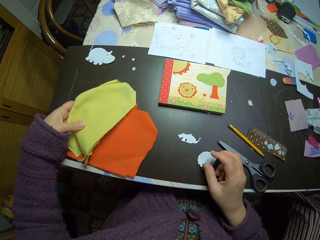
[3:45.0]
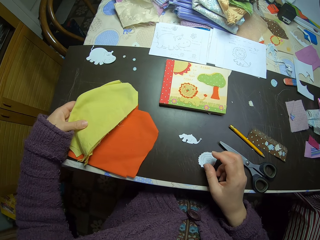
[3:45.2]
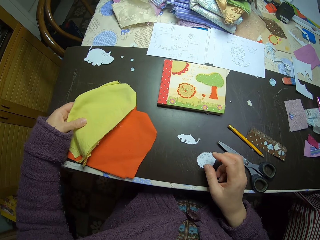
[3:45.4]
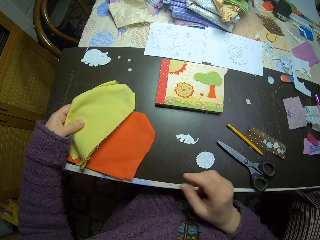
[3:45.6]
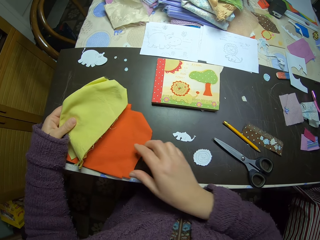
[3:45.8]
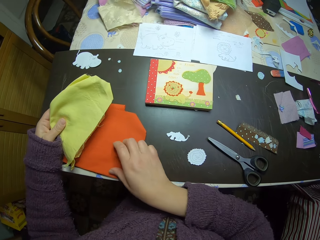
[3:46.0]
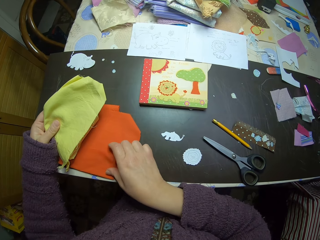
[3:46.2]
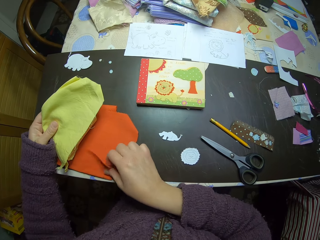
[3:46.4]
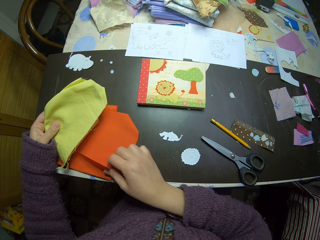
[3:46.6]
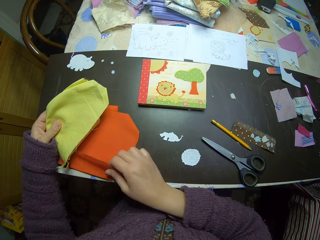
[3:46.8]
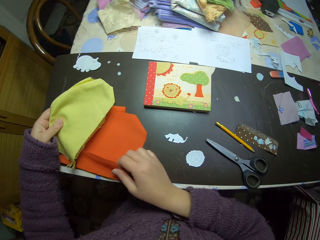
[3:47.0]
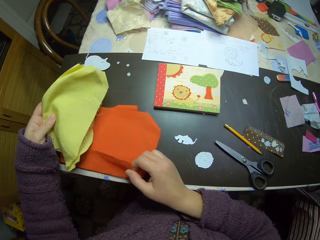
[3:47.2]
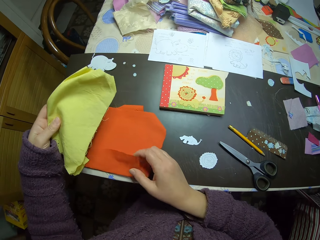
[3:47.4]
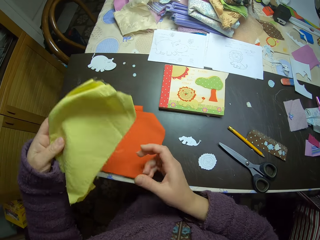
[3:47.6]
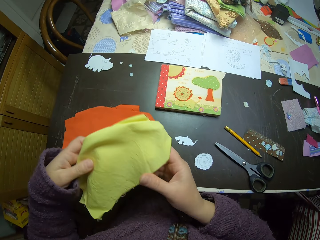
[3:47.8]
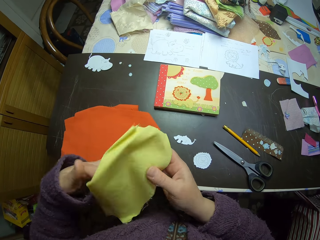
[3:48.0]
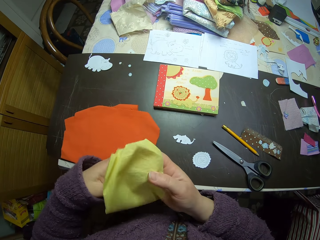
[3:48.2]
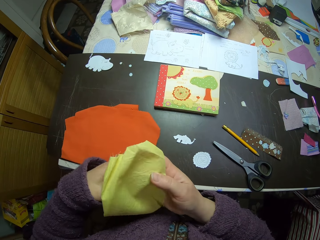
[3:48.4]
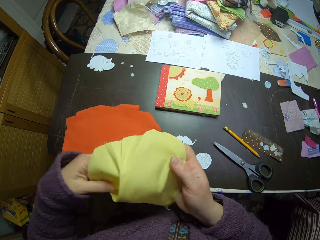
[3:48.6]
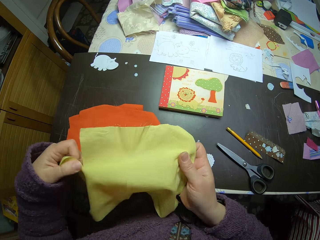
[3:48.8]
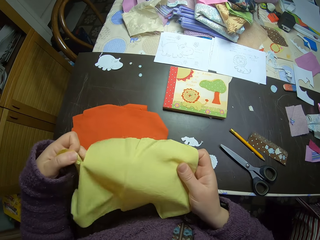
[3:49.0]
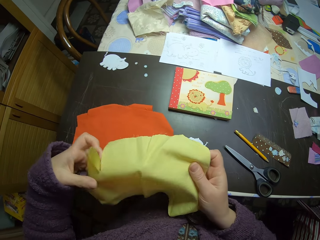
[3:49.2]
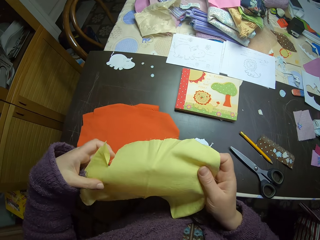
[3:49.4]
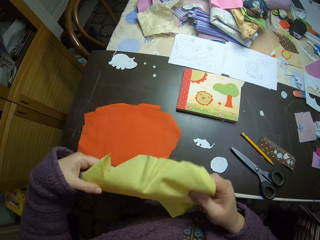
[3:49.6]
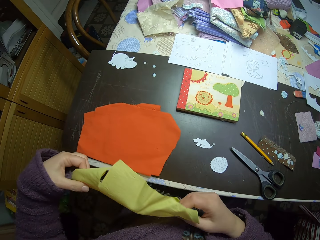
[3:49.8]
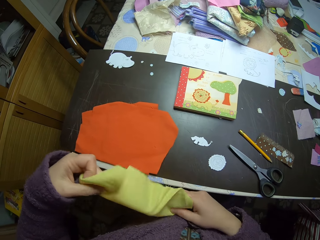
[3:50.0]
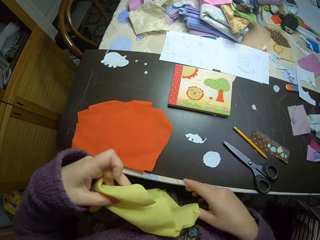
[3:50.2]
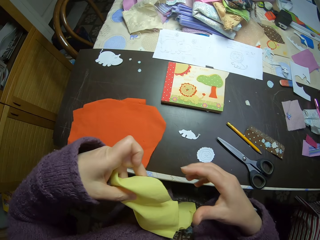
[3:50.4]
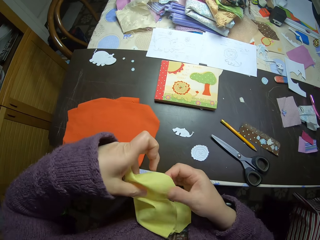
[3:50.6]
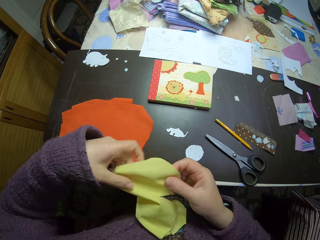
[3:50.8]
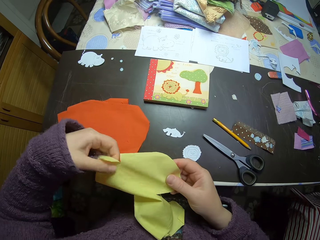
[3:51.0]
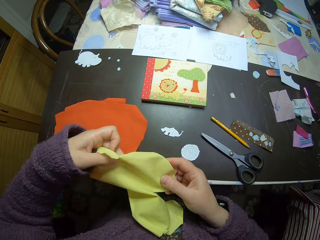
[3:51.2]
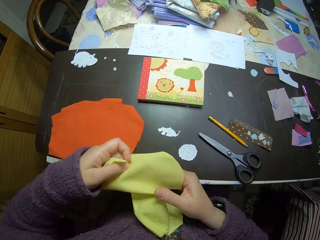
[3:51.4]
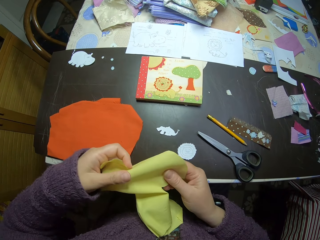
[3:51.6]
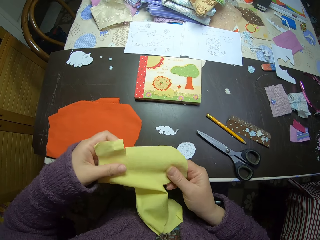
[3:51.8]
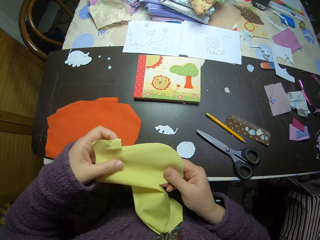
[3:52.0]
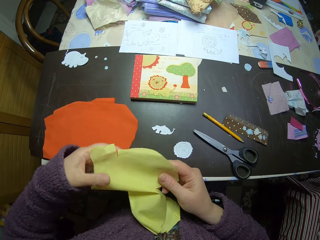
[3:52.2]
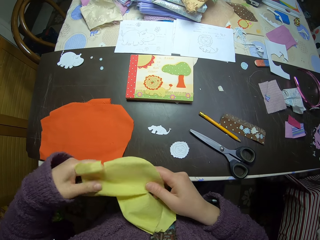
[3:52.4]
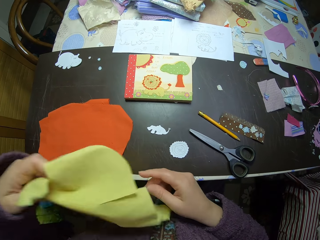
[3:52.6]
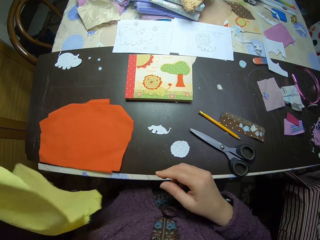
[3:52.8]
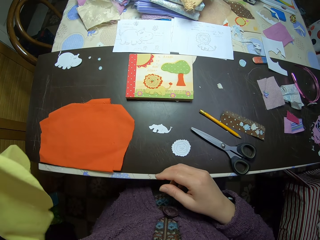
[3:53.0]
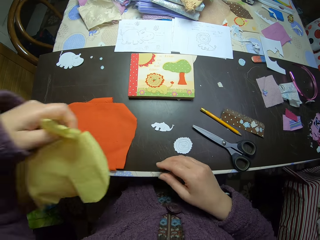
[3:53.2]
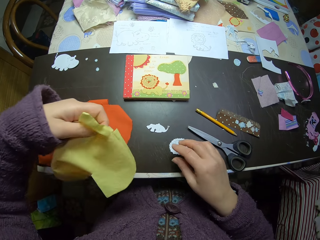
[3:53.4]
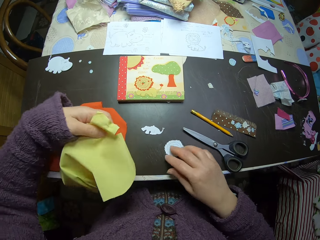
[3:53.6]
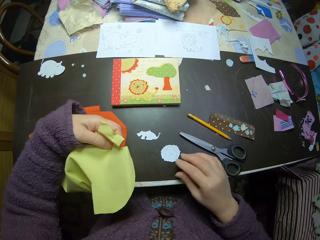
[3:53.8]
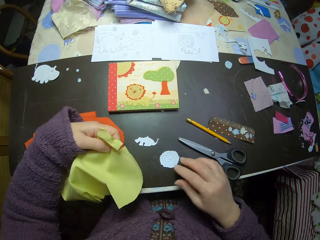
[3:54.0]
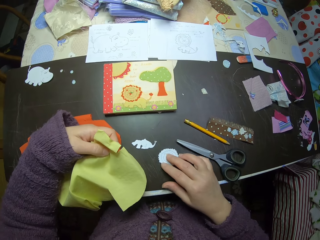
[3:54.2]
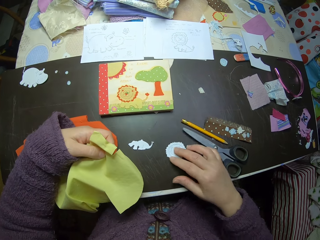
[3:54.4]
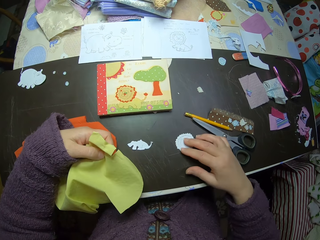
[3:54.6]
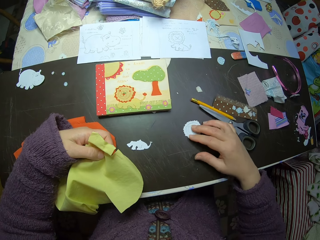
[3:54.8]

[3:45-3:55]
The camera wearer places the yellow fabric on the table. She touches another orange piece of fabric on the table with her right hand. She picks up the yellow fabric. She holds the yellow piece of fabric with both hands. She opens the yellow fabric with both hands. She handles the yellow fabric.

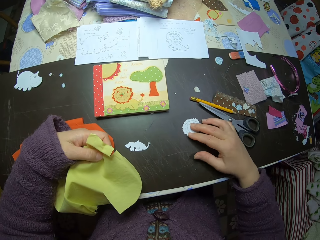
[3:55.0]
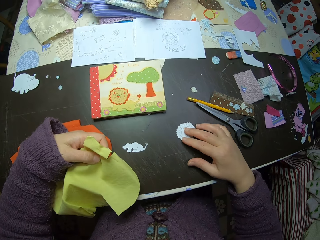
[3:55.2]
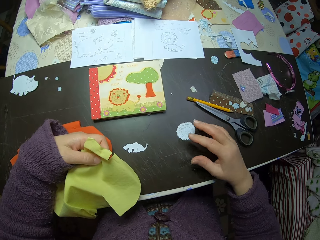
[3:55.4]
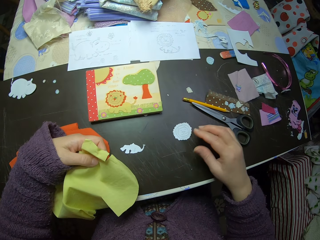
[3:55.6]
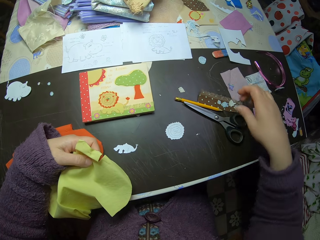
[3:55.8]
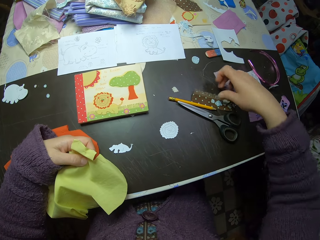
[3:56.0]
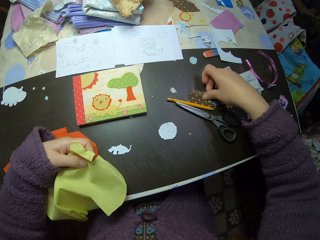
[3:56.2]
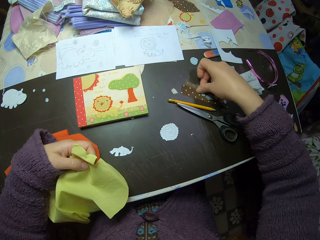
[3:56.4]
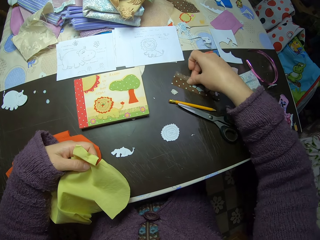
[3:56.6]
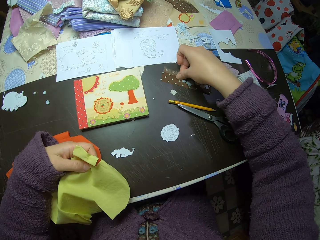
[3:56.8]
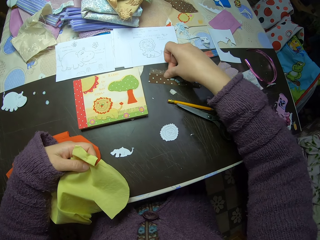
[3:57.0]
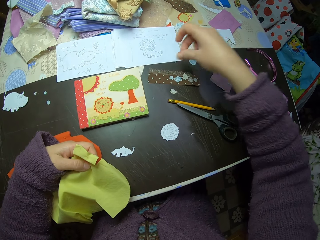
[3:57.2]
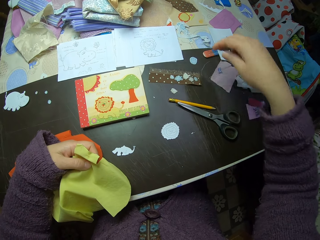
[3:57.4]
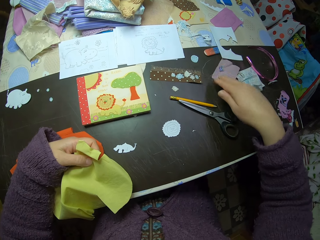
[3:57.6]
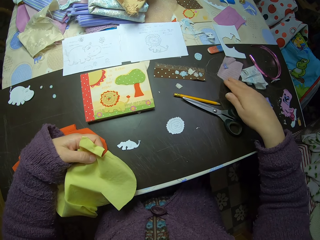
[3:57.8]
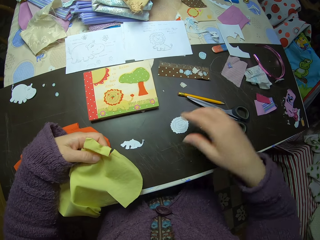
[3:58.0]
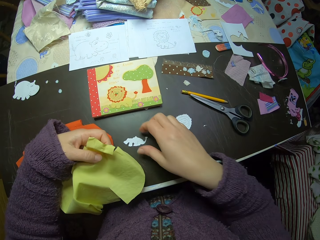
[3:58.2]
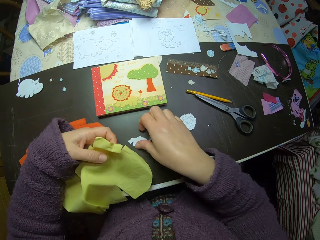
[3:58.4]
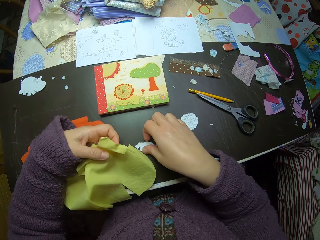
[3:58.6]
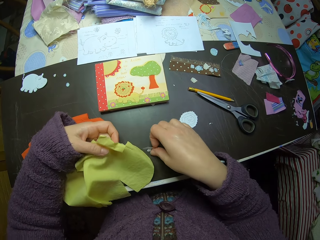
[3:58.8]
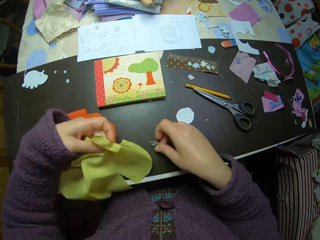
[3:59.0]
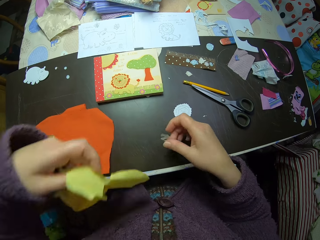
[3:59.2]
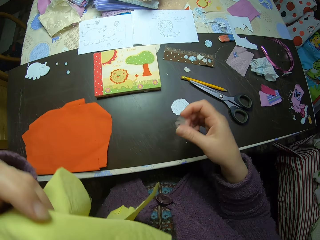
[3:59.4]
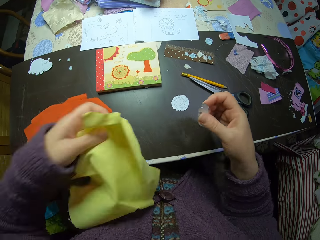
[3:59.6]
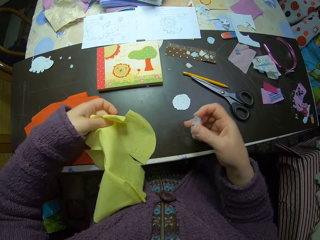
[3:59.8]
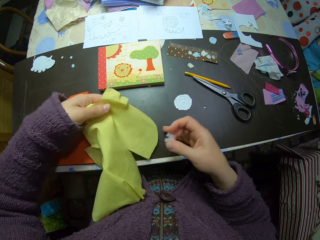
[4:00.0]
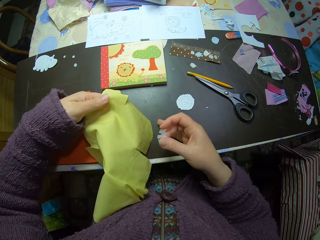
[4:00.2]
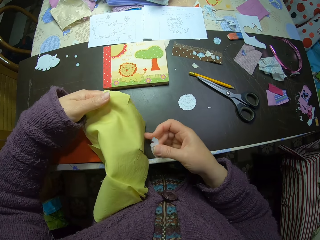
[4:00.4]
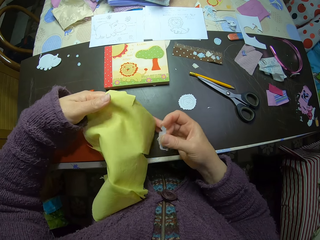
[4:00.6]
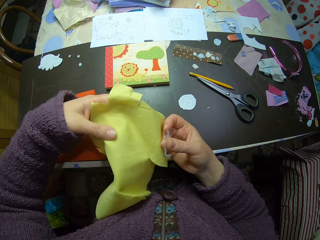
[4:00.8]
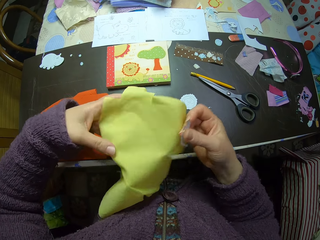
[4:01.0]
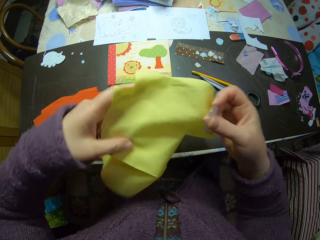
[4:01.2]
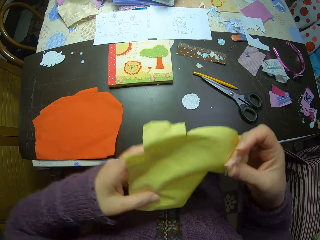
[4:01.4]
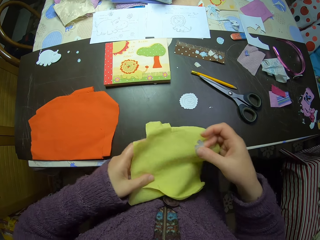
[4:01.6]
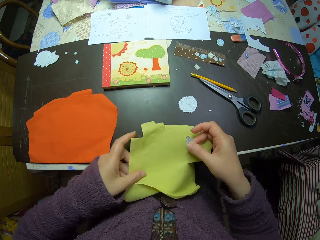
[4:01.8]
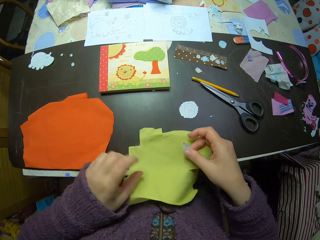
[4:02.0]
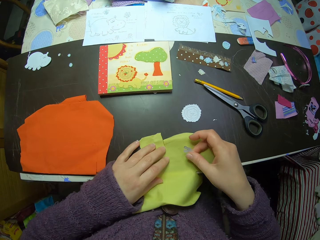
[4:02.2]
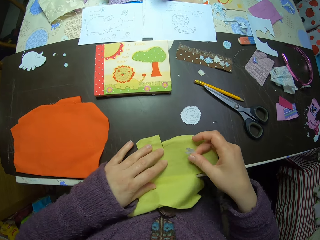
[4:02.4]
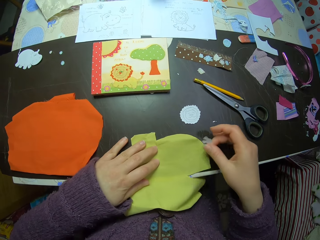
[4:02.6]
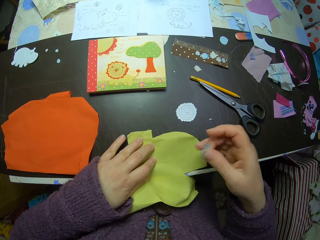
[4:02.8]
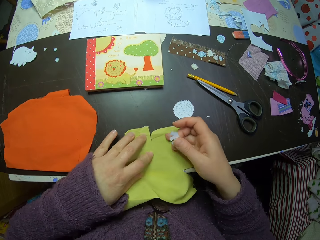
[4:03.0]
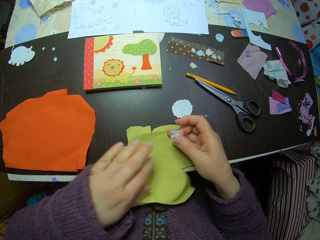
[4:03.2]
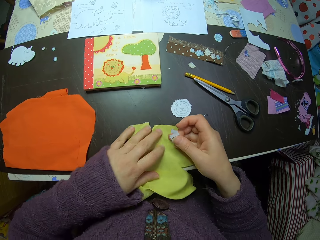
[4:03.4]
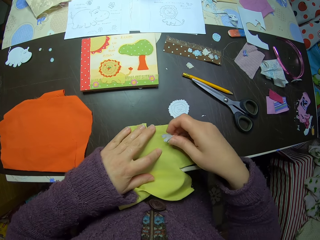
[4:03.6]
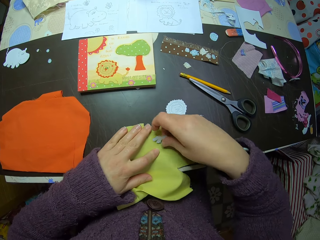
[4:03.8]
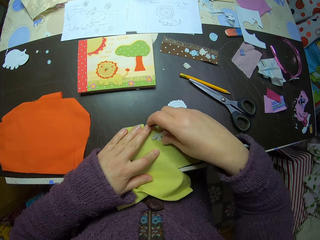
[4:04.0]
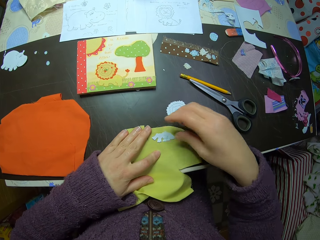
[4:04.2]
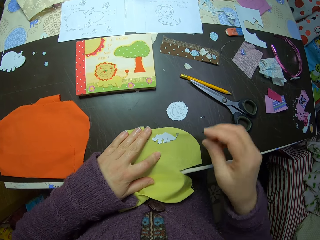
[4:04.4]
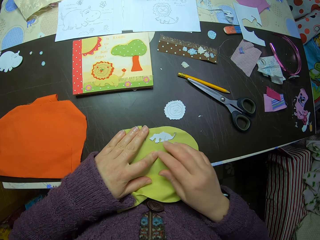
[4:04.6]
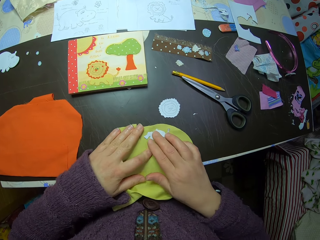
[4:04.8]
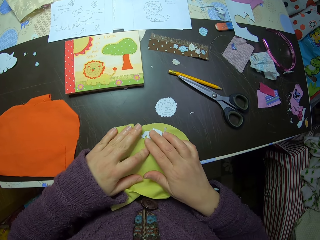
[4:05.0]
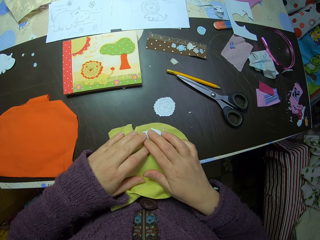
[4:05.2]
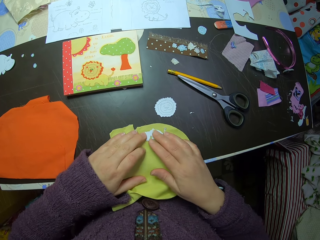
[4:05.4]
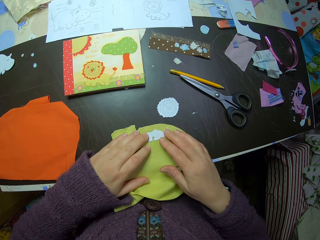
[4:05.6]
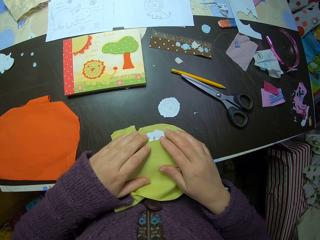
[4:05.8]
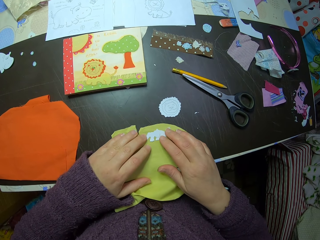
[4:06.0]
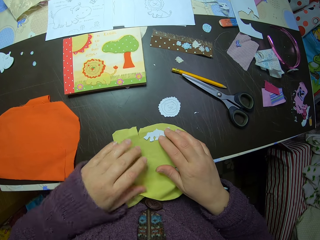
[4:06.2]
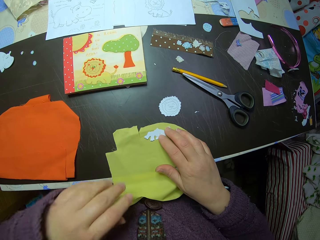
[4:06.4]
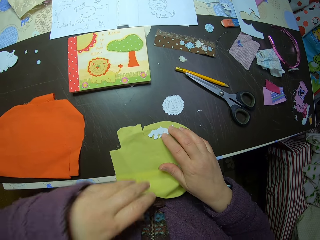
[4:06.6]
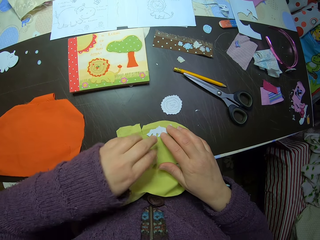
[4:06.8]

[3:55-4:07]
The camera wearer shifts the scissors and pencil or a piece of paper on the table with her right hand. She shifts a brown piece of fabric or paper on the table with her right hand. She touches a fabric. She picks up the paper craft or cut piece of paper from the table with her right hand. She raises the yellow piece of fabric with her left hand. She places the yellow piece of fabric on the table. She adjusts the yellow piece of fabric with both hands. She lifts the yellow fabric. She places the yellow fabric on the table. She handles the yellow fabric. She places the paper craft on the yellow piece of fabric. She places both hands on the yellow piece of fabric. She handles the cut piece of paper and the yellow fabric.
